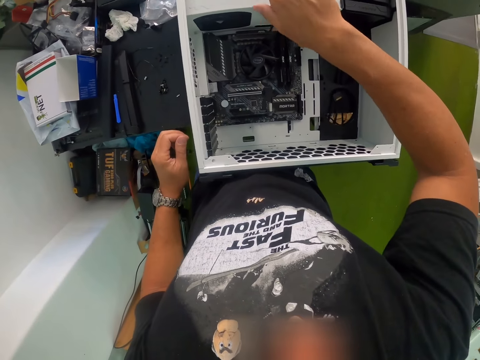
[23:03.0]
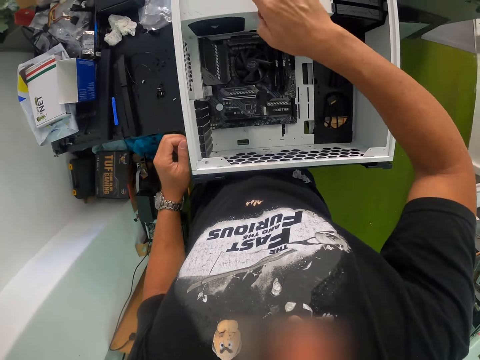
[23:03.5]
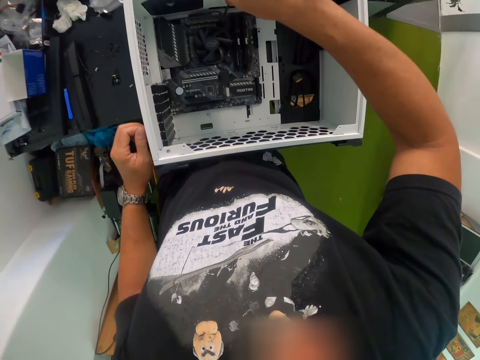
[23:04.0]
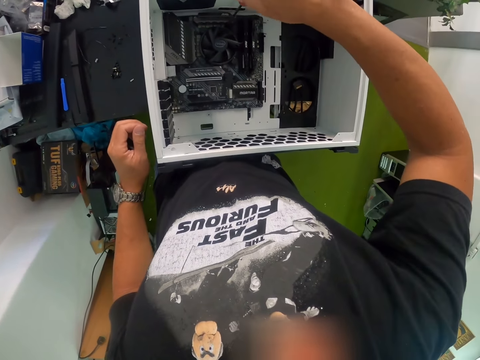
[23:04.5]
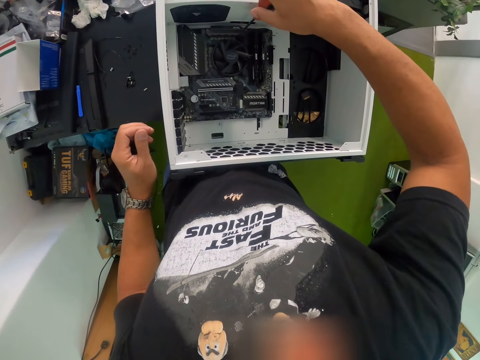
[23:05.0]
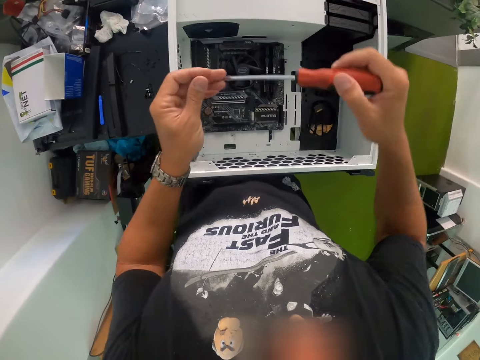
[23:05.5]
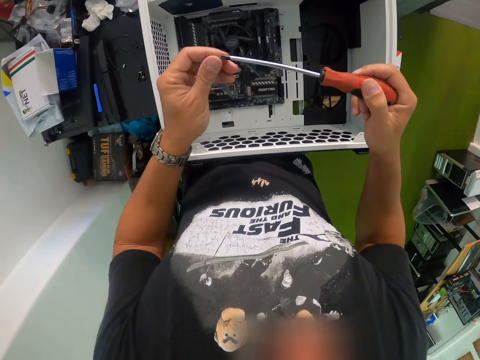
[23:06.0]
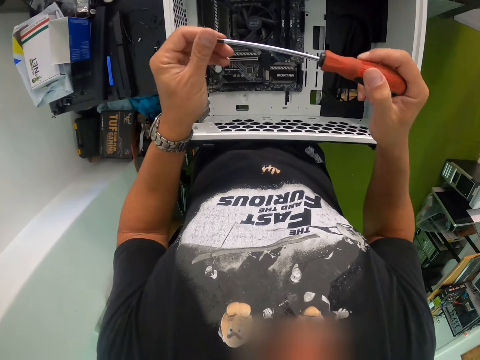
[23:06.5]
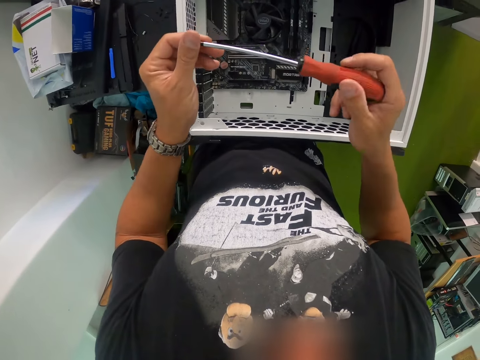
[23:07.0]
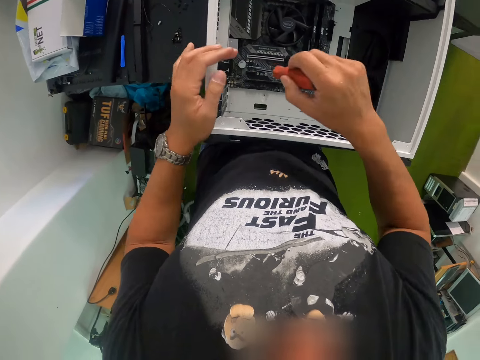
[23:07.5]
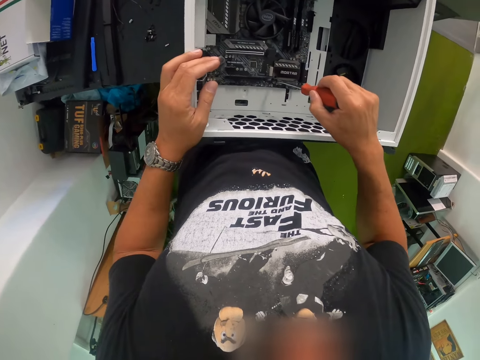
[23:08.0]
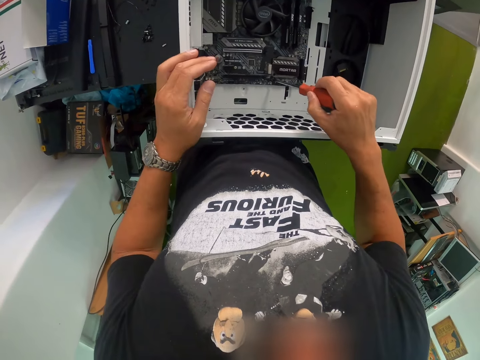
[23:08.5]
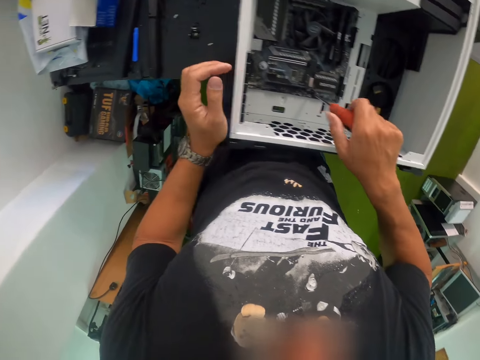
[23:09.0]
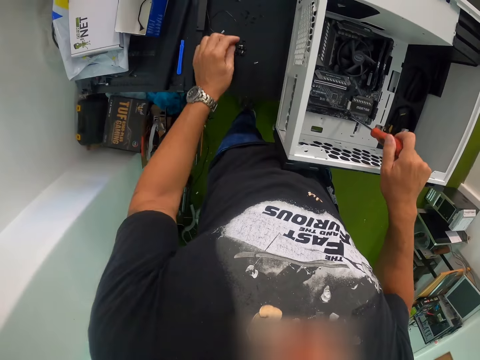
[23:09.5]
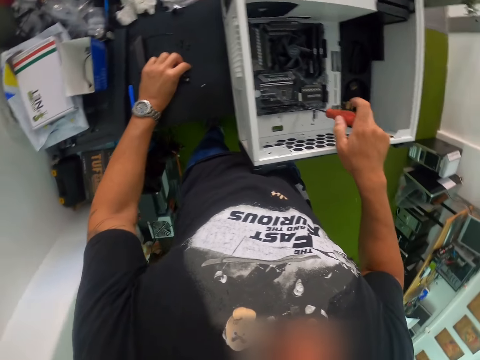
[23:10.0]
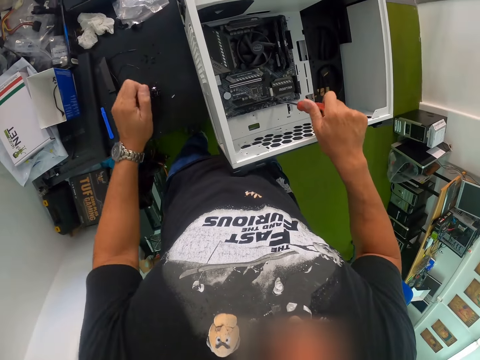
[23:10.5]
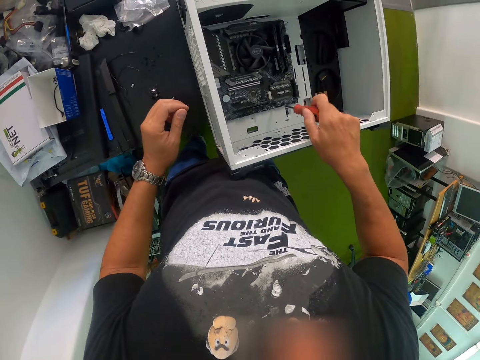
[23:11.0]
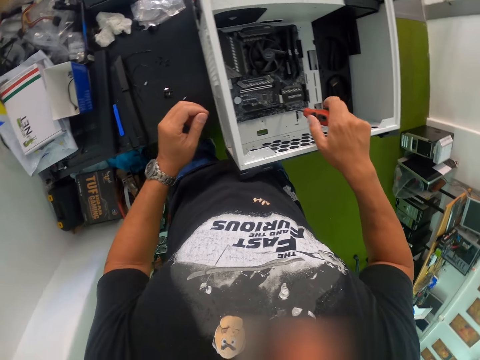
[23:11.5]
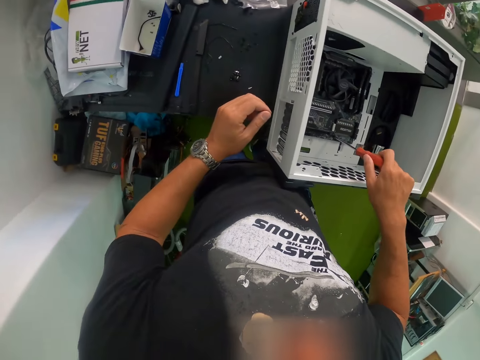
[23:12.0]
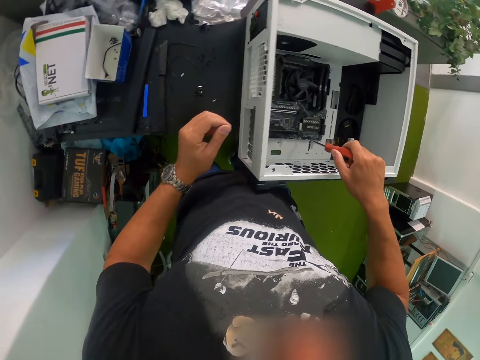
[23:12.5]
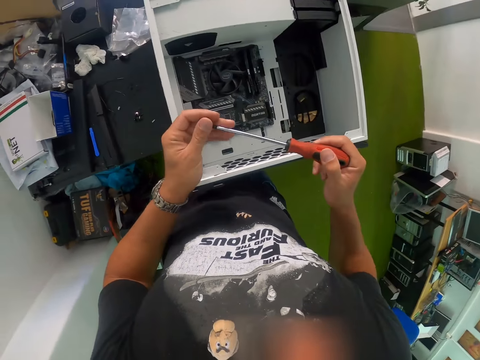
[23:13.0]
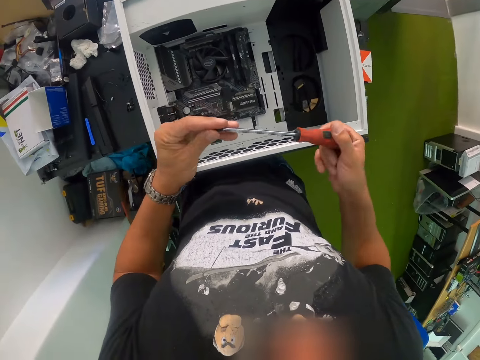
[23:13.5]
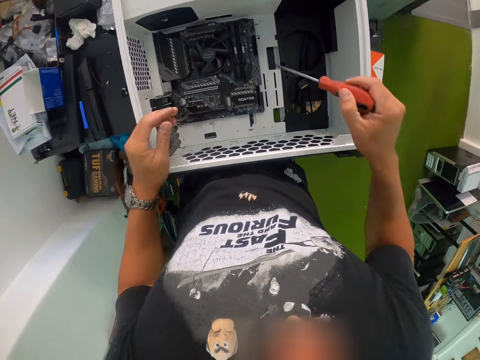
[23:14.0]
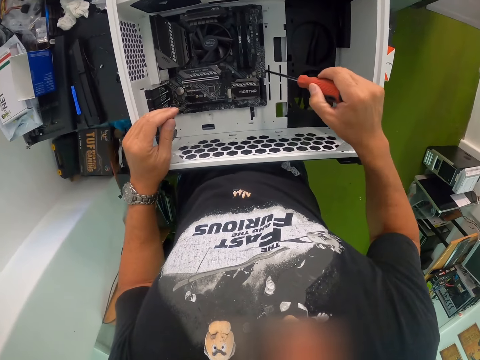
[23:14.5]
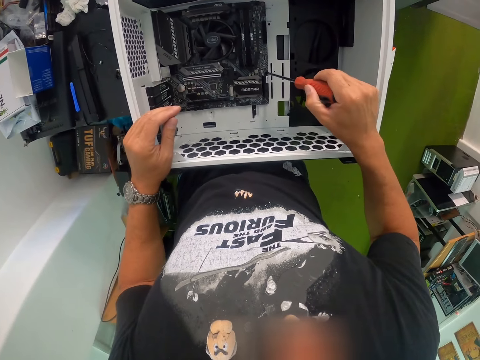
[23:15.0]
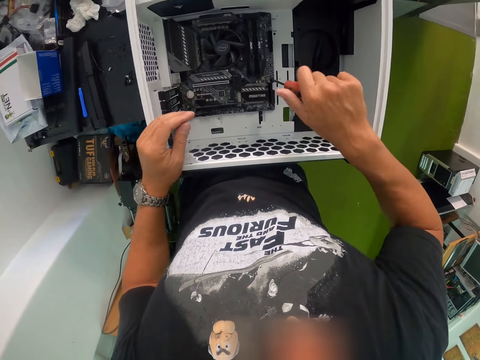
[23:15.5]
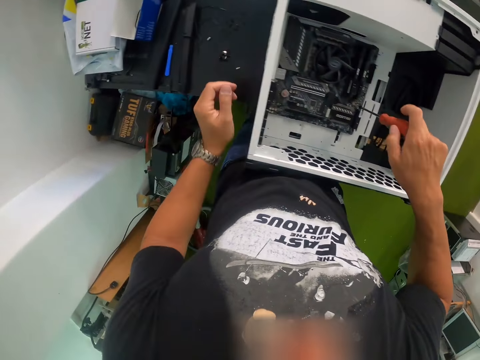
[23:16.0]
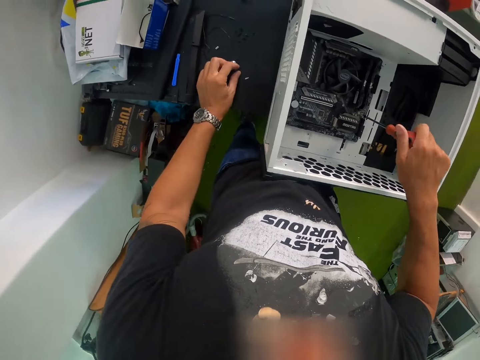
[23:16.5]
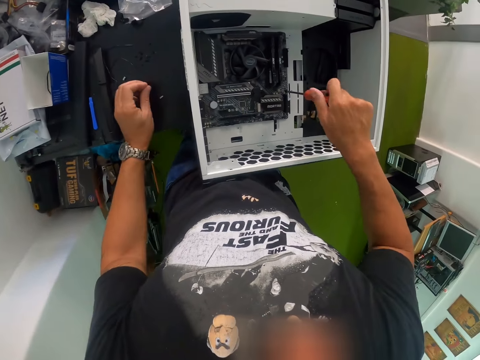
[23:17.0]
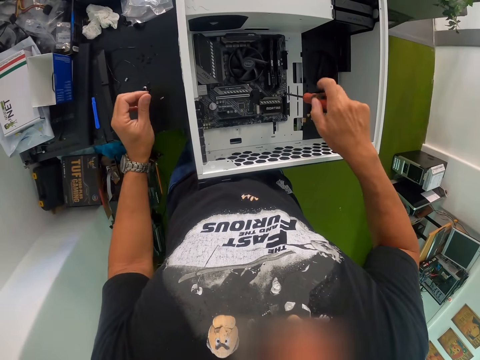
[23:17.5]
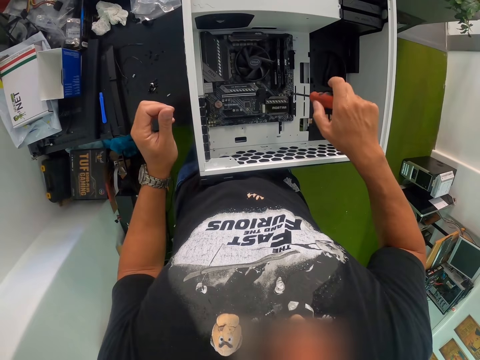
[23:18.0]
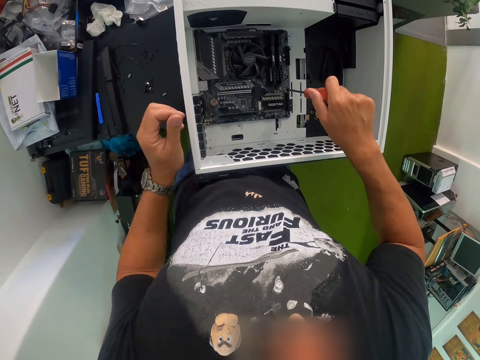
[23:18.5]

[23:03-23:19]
The camera wearer places the screw onto the screwdriver with his left hand. He places his left hand on the computer case. He screws the screw into the computer case with the screwdriver in his right hand. He picks up a screw from the table with his left hand. He places the screw onto the screwdriver with his left hand. He places his left hand on the computer case. He screws the screw into the computer case with the screwdriver in his right hand. He picks up a screw from the table with his left hand.

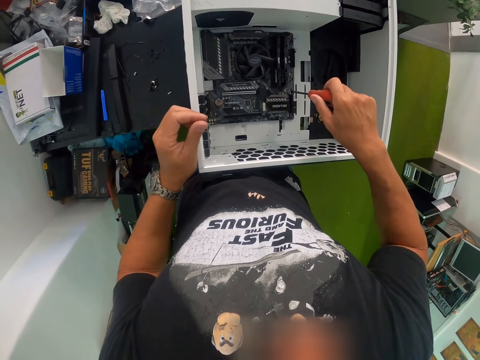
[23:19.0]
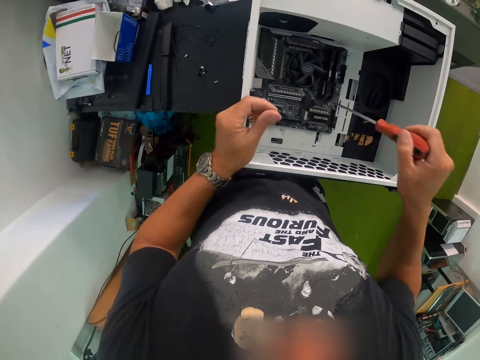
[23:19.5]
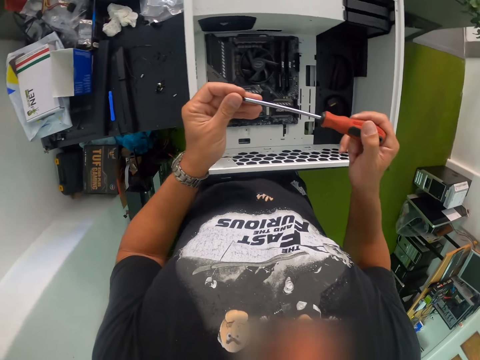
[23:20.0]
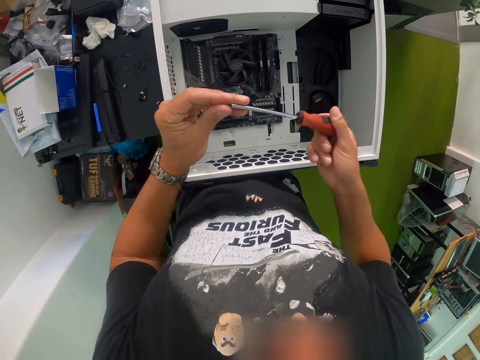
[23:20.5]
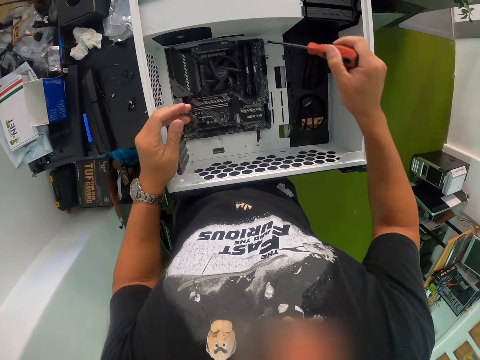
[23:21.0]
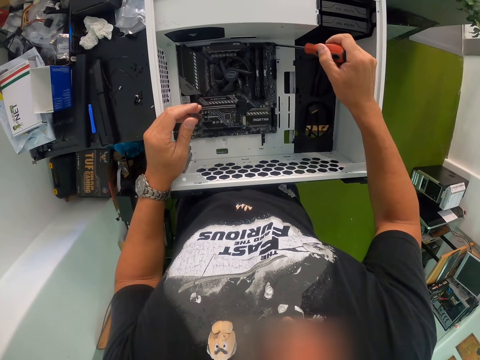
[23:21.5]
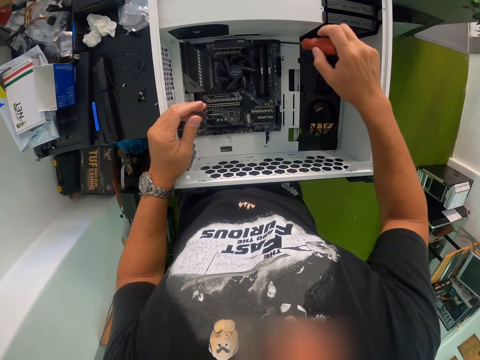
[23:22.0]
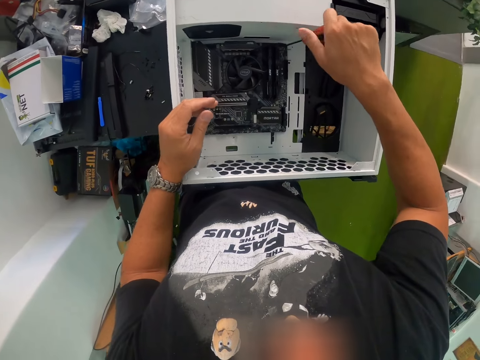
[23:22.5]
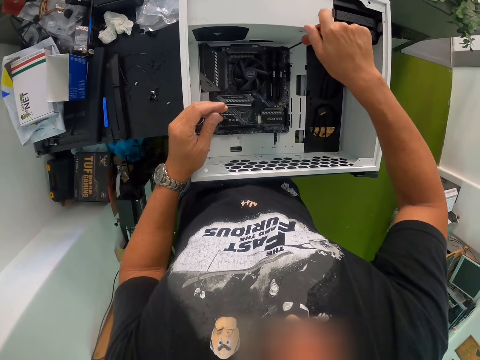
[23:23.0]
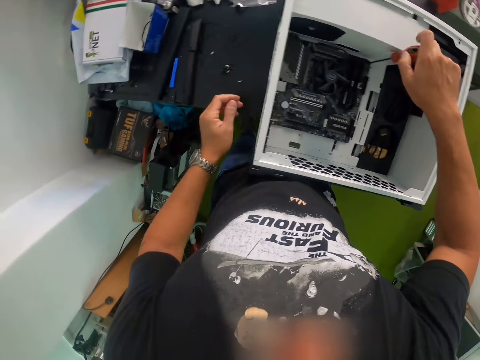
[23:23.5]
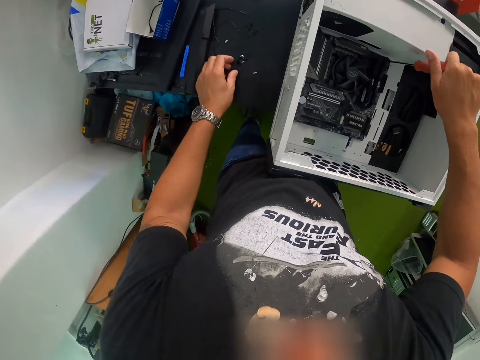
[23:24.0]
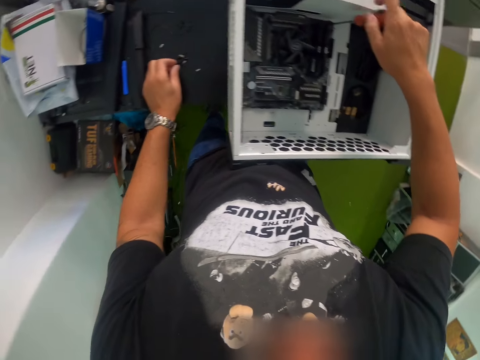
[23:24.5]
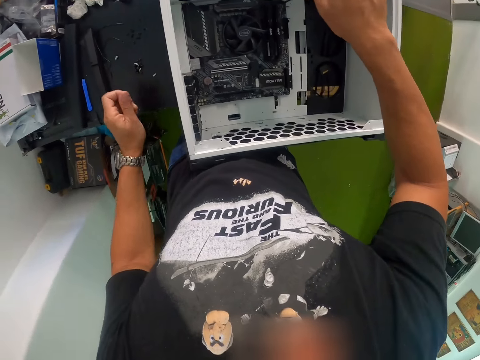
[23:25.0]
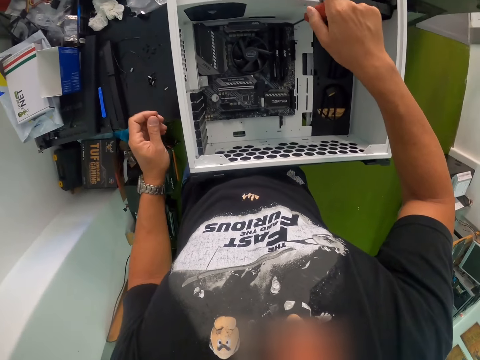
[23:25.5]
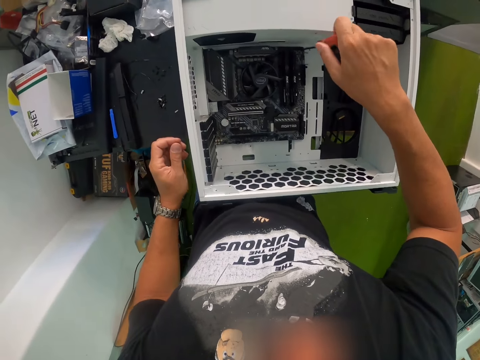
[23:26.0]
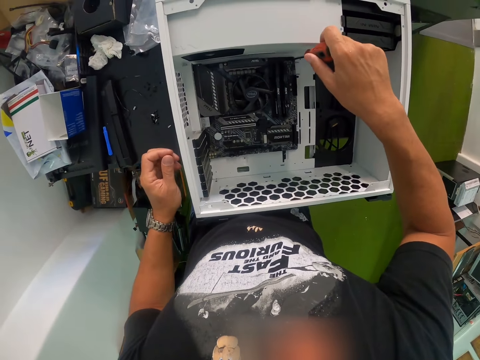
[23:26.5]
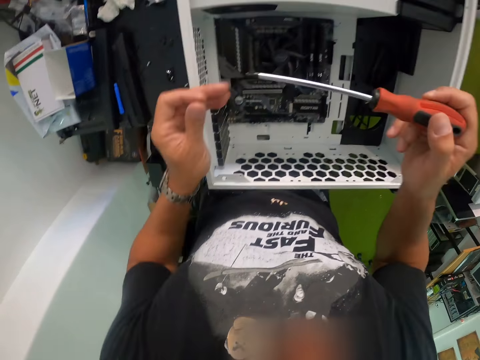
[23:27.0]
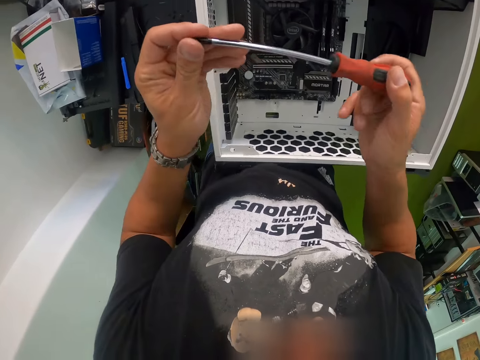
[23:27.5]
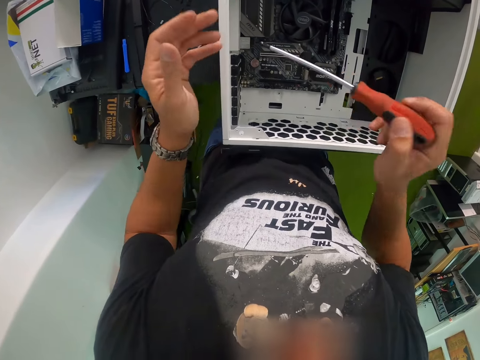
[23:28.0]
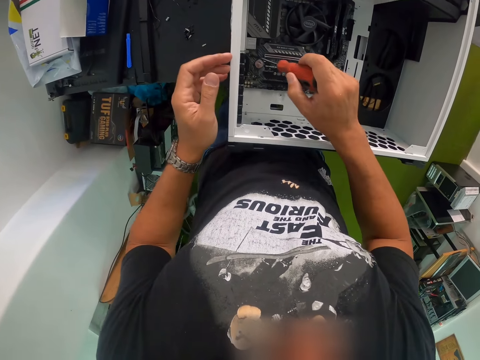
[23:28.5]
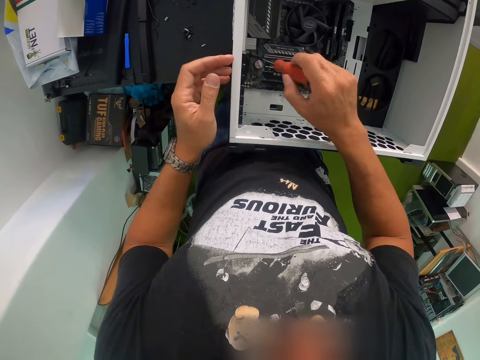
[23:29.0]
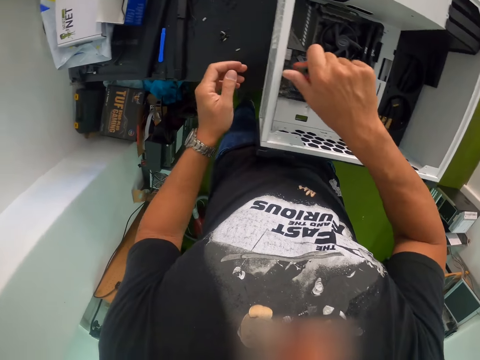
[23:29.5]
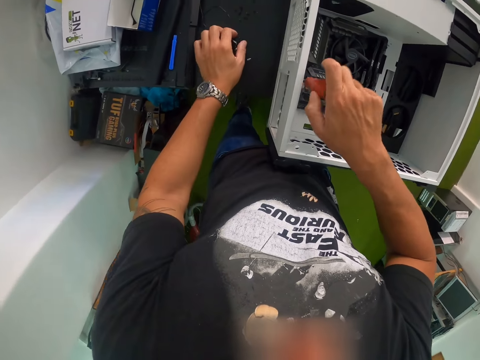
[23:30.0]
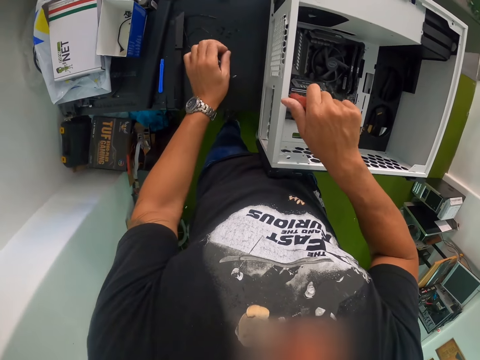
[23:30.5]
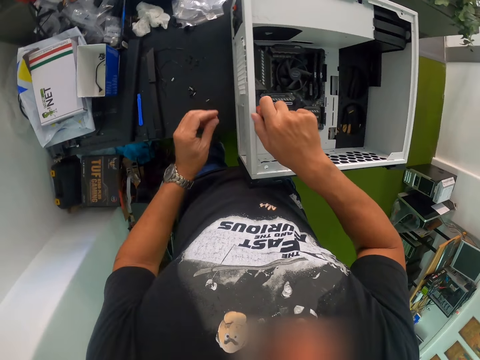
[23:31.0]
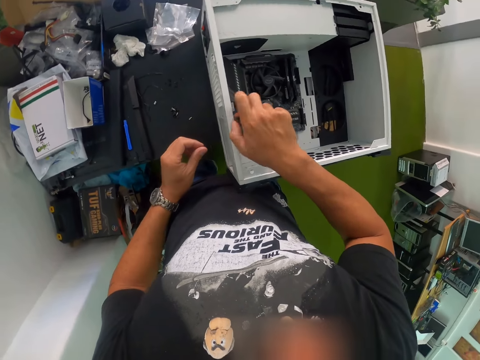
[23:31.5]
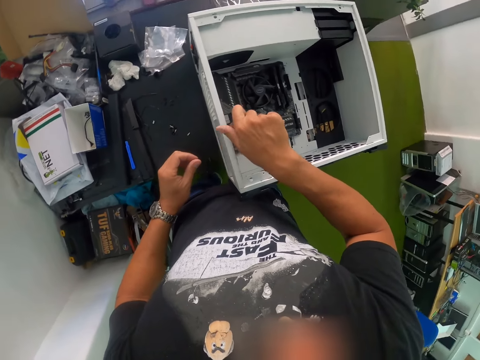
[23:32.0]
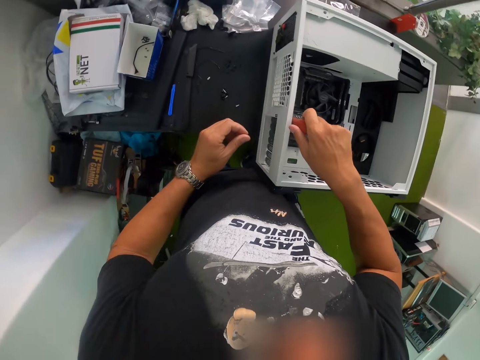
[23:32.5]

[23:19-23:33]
The camera wearer places the screw onto the screwdriver with his left hand. He places his left hand on the computer case. He screws the screw into the computer case with the screwdriver in his right hand. He picks up a screw from the table with his left hand. He places the screw onto the screwdriver with his left hand. He screws the screw into the computer case with the screwdriver in his right hand. He picks up a screw from the table with his left hand.
